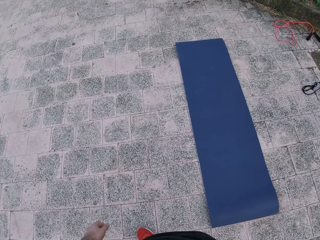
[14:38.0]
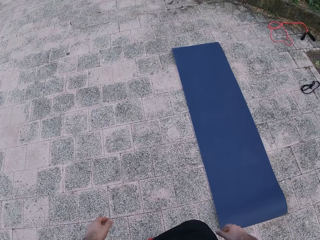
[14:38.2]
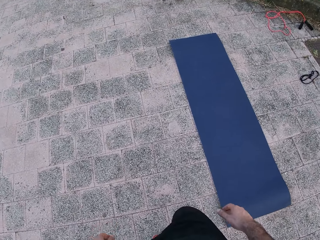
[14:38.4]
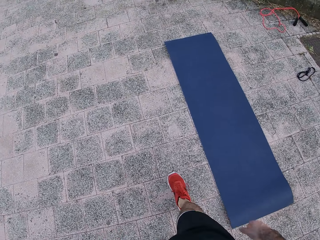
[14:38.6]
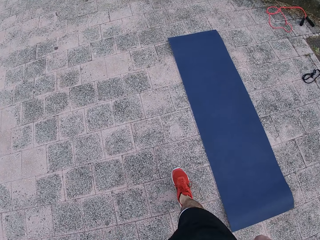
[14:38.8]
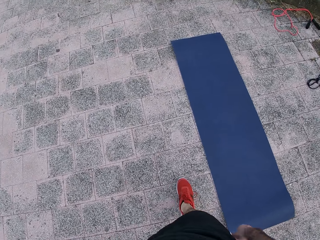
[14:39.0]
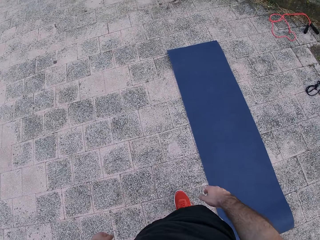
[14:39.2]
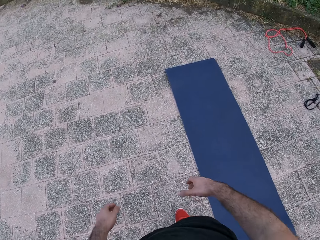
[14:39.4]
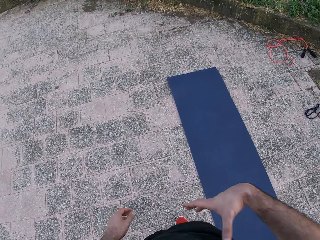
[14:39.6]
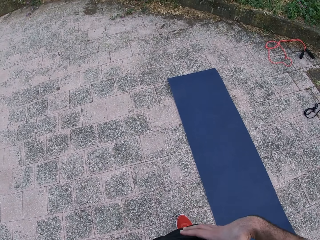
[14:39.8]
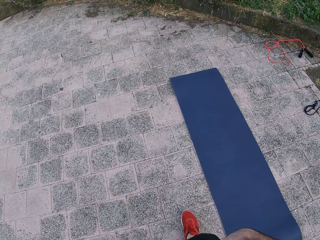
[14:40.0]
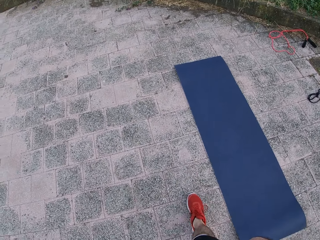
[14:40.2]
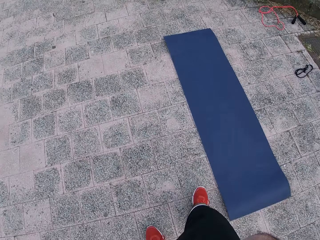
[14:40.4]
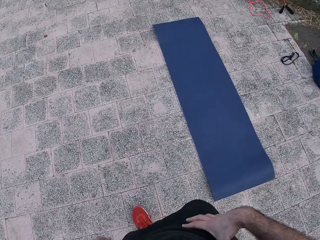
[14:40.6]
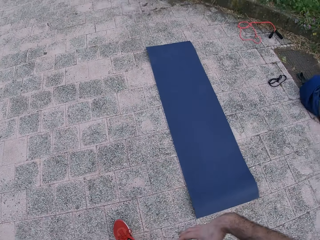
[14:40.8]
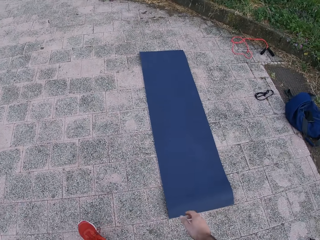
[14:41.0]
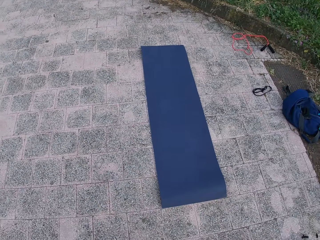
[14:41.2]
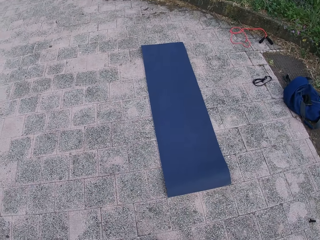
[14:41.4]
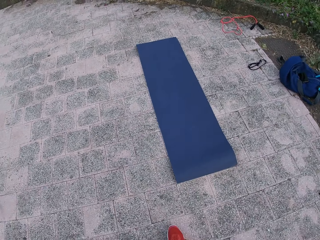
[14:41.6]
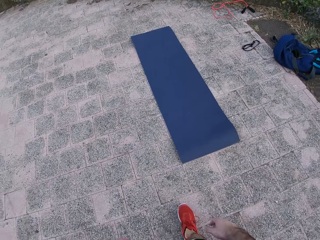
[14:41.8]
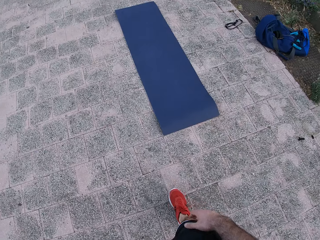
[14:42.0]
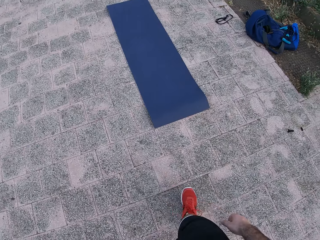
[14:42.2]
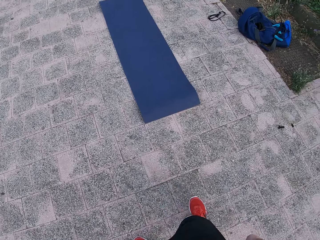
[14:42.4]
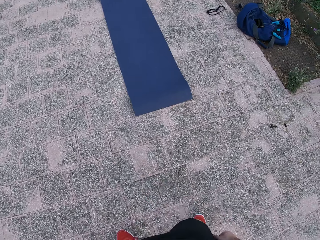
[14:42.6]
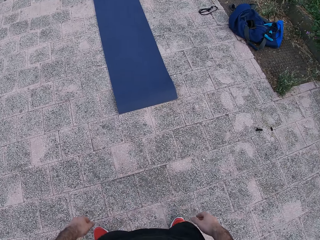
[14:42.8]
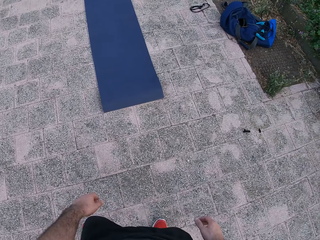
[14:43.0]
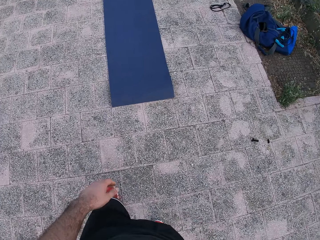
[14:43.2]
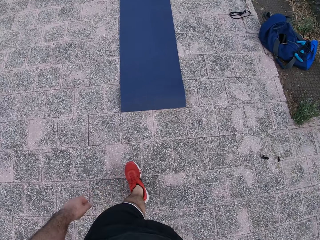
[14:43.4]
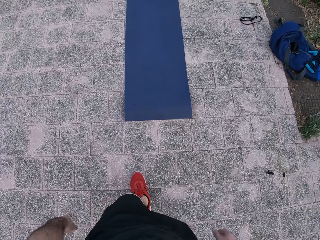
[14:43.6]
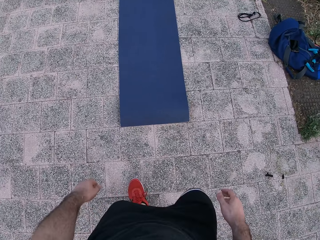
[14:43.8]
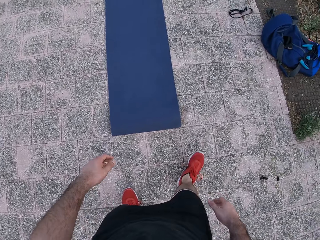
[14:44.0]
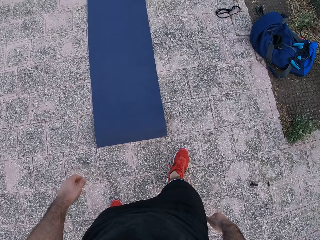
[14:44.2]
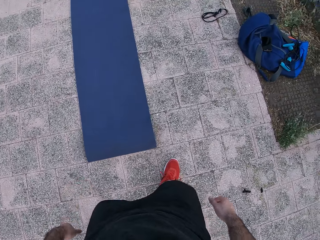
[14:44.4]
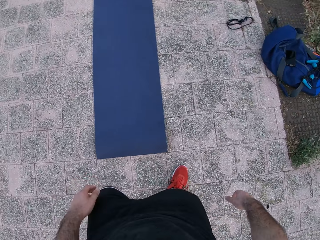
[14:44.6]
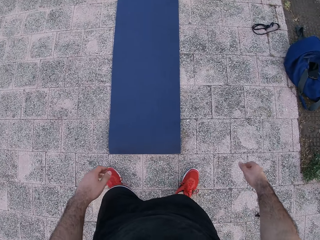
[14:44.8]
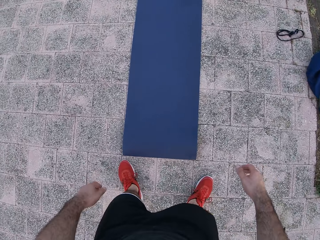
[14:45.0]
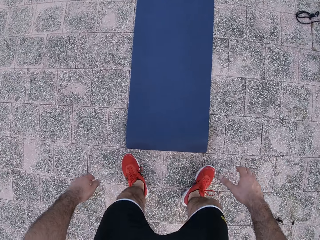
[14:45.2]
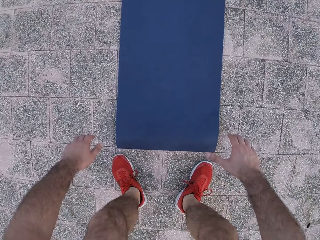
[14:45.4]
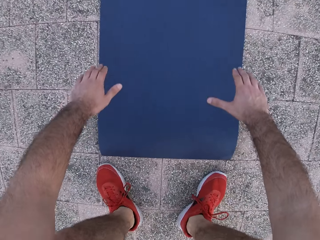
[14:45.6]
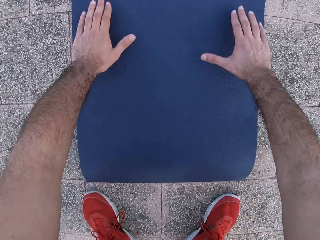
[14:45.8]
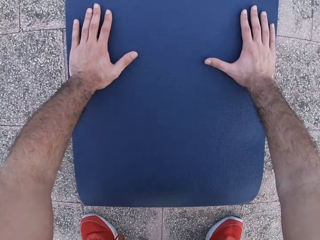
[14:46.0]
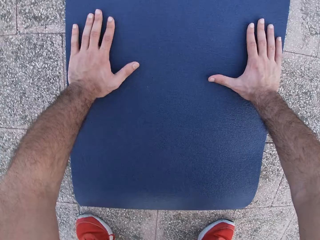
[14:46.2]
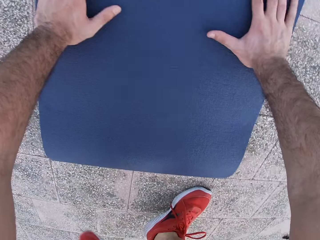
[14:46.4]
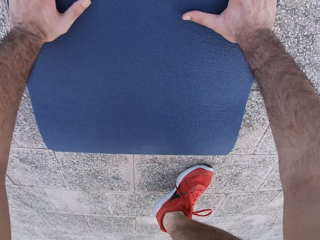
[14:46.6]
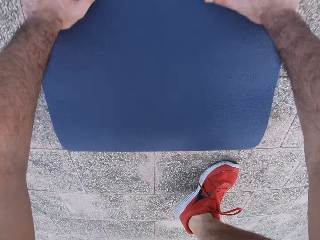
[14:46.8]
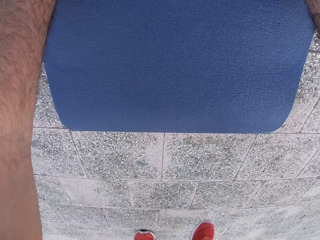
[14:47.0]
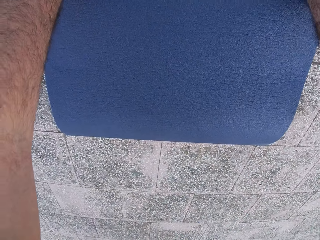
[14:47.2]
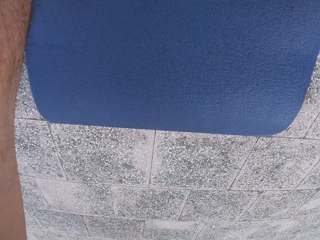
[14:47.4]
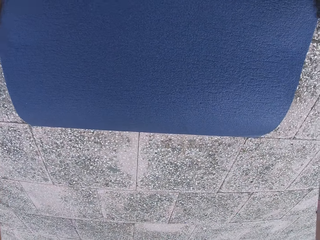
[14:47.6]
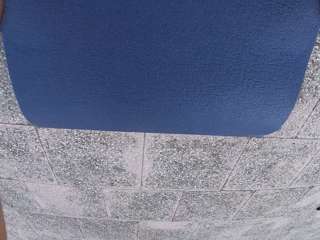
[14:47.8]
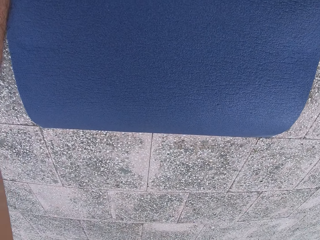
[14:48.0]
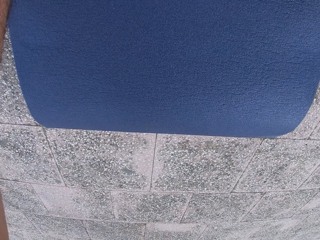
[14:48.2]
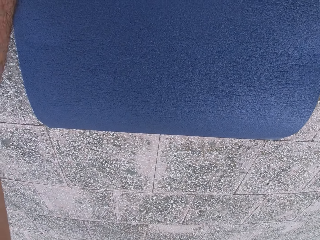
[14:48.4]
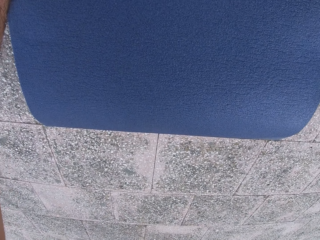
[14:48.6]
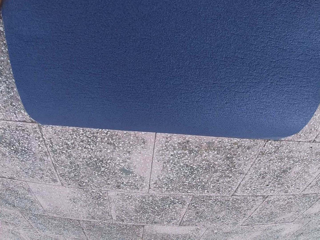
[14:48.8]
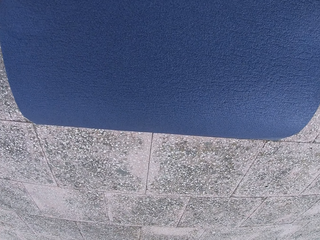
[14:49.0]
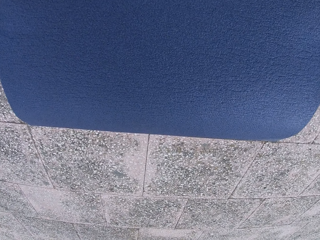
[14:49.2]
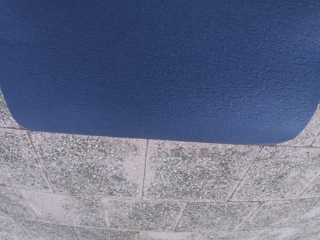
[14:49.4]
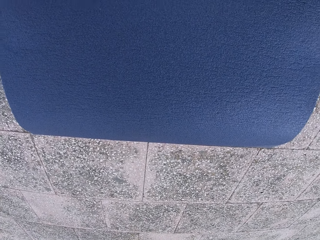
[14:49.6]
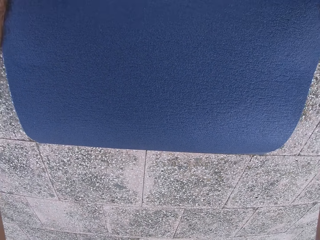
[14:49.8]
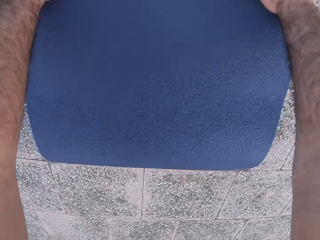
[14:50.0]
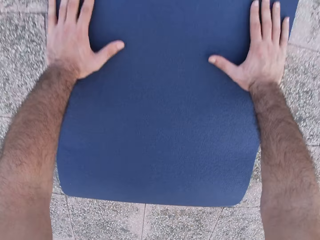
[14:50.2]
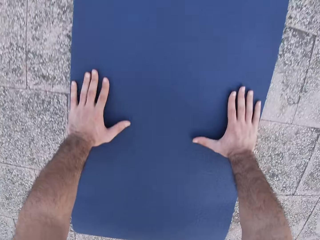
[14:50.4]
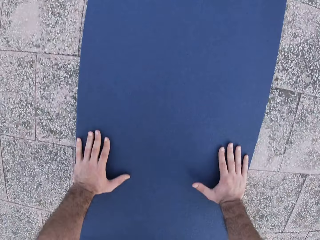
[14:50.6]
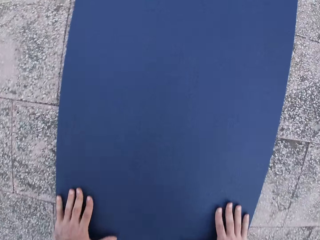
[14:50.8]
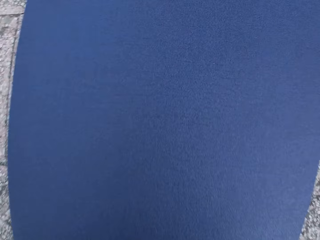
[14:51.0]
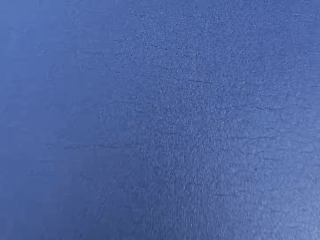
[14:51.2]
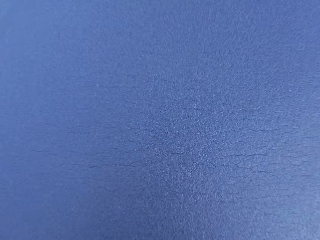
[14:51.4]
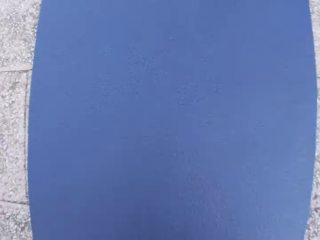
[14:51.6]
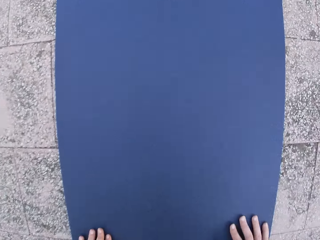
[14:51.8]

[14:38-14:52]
The camera wearer lifts the right hand and walks around. They move both hands. They hold onto the mat. They pull back both legs. They exercise on the mat.

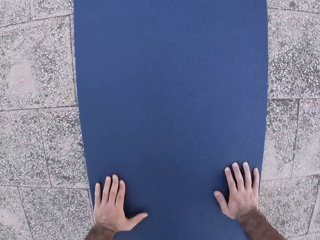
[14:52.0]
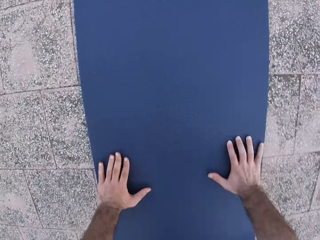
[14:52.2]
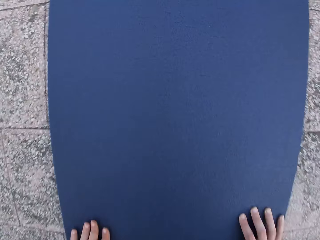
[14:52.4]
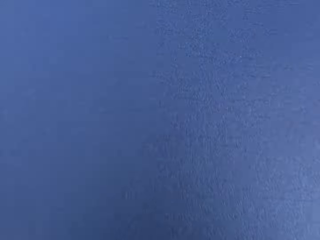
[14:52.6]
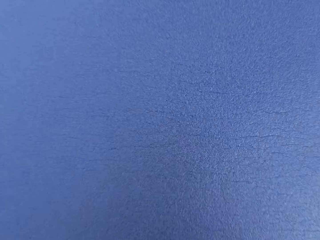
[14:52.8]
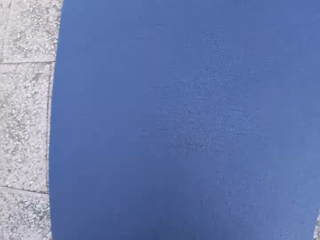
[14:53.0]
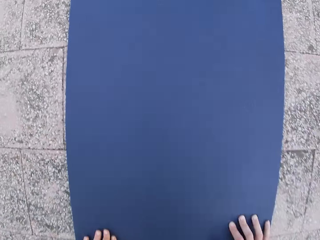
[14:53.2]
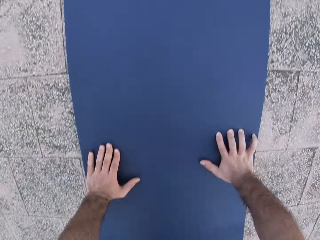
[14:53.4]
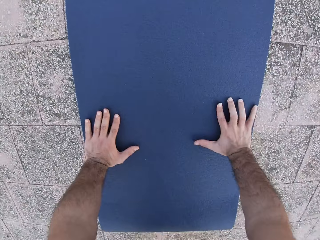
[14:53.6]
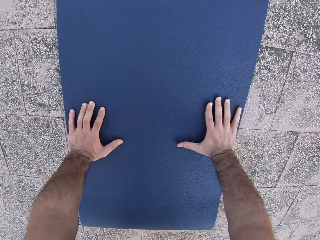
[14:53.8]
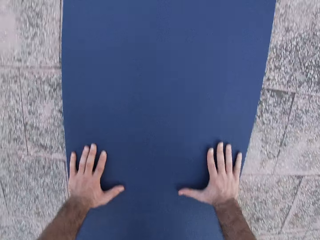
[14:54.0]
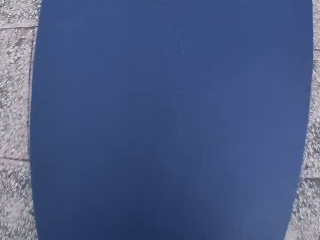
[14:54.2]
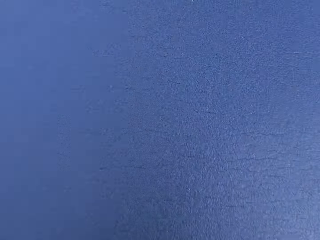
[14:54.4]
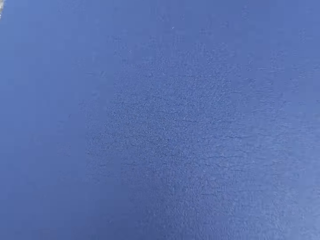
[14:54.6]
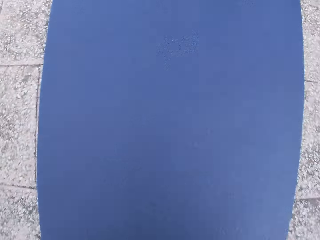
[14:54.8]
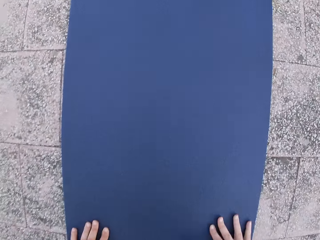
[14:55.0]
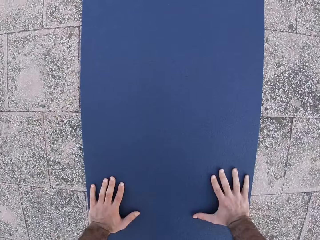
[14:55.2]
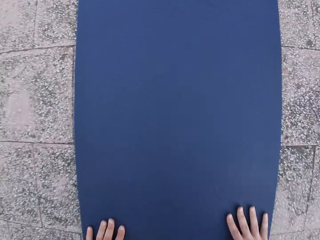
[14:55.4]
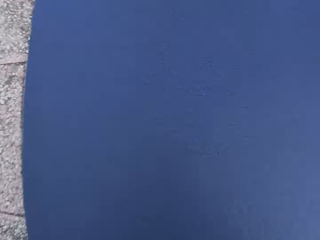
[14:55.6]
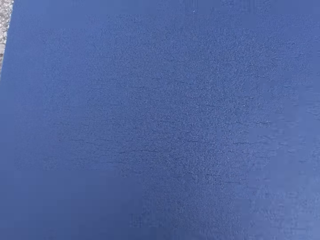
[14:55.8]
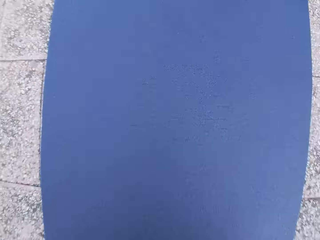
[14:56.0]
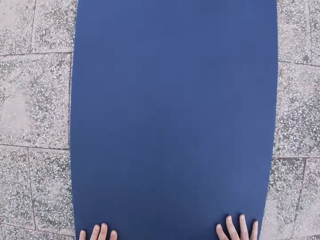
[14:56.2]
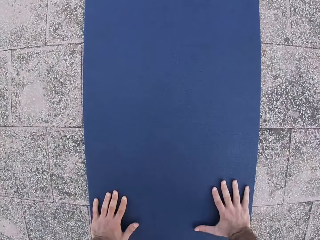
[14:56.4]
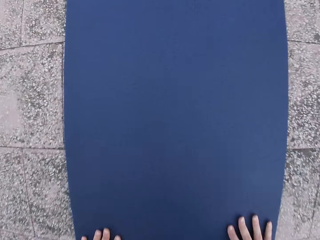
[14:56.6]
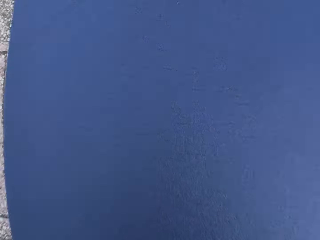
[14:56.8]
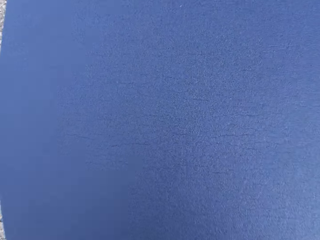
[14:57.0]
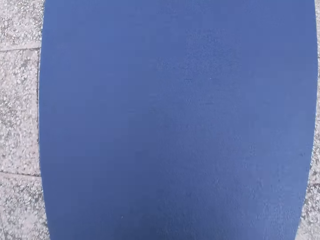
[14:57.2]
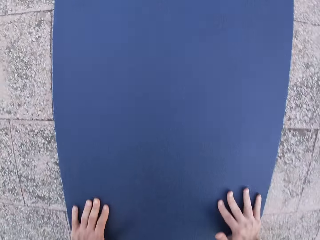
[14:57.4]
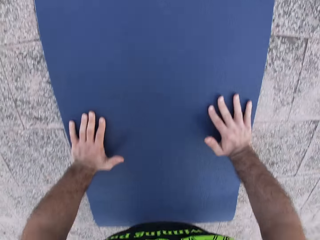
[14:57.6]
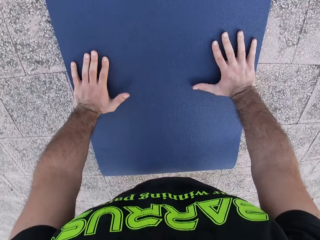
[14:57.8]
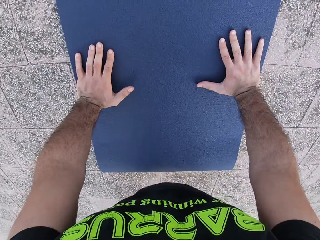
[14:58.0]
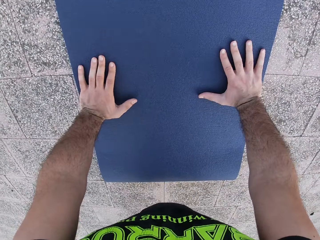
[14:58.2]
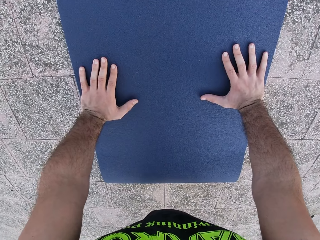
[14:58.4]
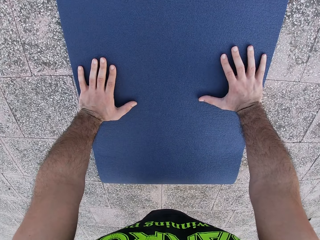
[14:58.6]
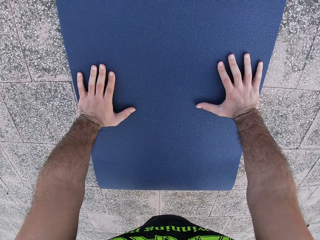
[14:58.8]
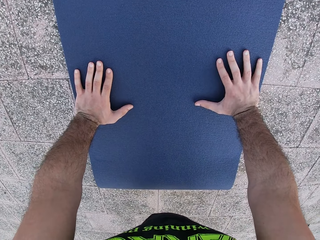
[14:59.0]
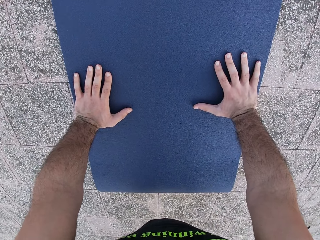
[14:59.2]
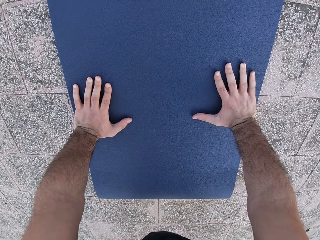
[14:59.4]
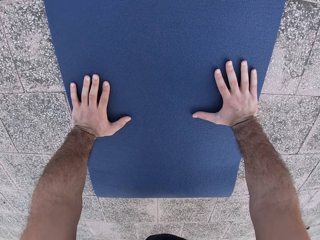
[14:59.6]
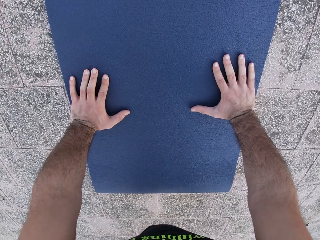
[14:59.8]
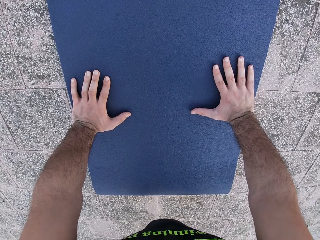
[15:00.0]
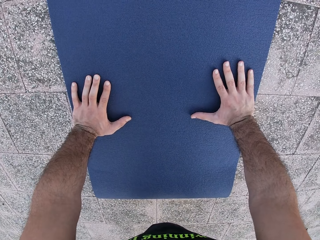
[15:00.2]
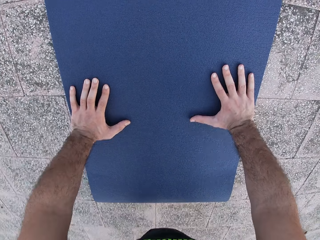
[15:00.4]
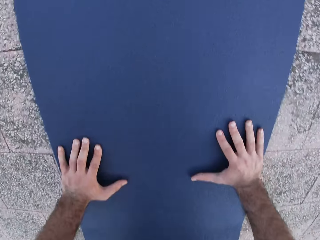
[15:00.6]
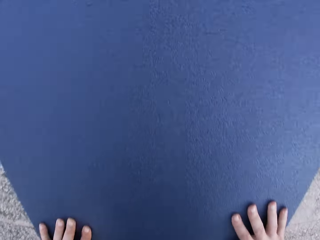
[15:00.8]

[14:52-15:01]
The camera wearer does press-ups.
